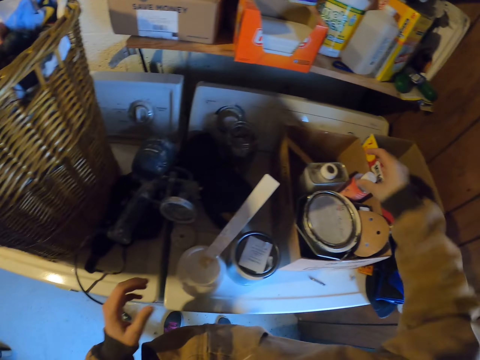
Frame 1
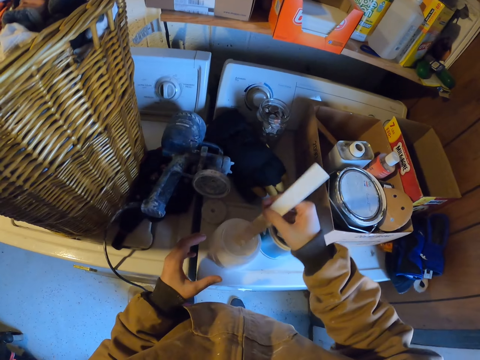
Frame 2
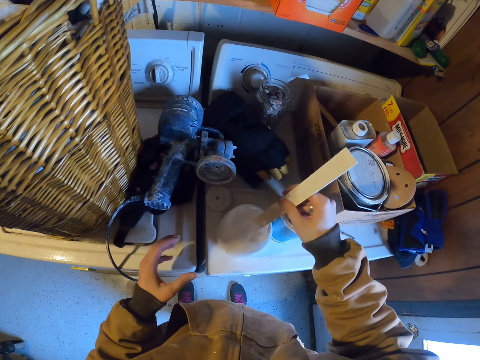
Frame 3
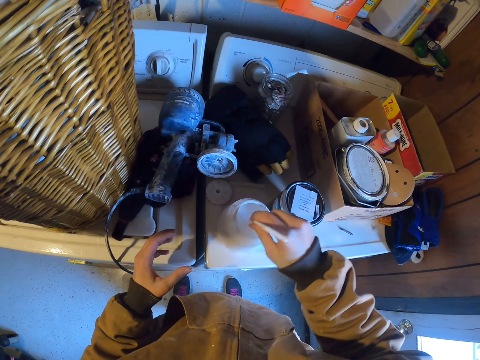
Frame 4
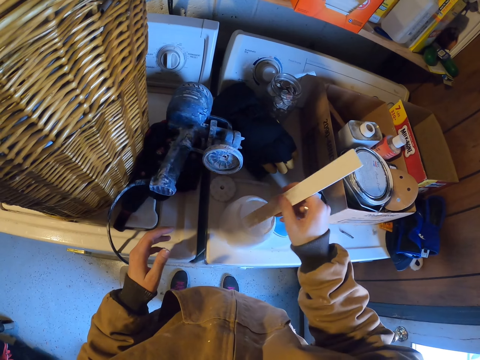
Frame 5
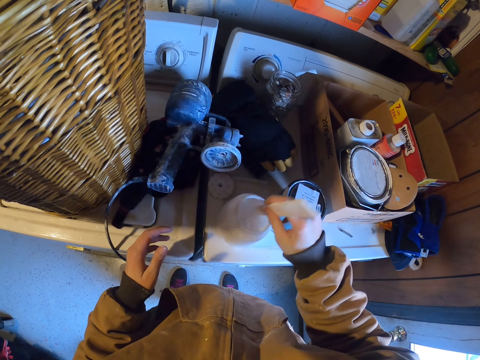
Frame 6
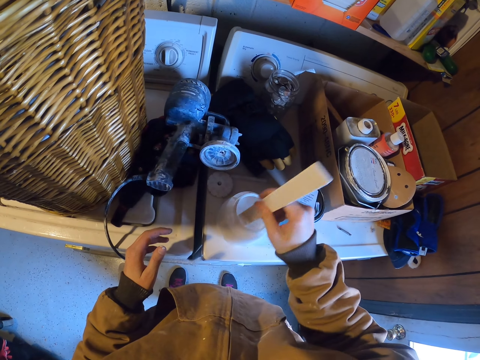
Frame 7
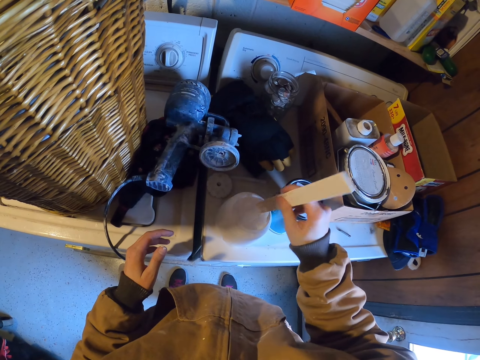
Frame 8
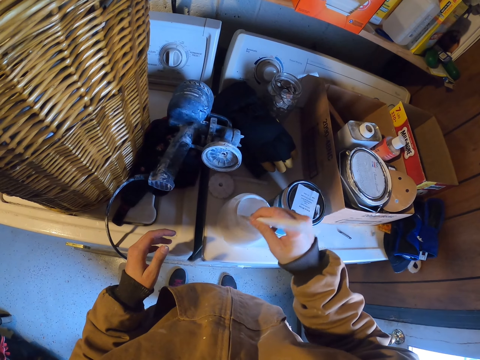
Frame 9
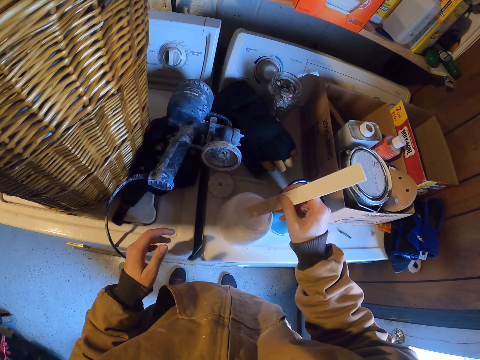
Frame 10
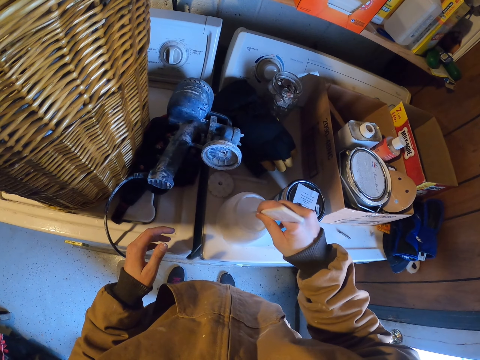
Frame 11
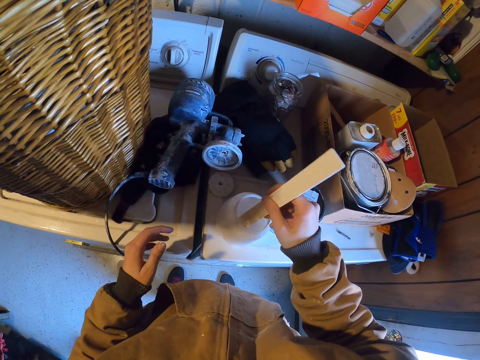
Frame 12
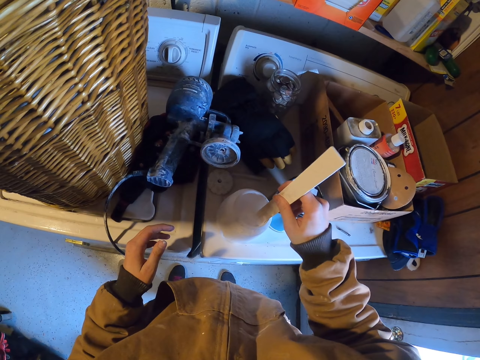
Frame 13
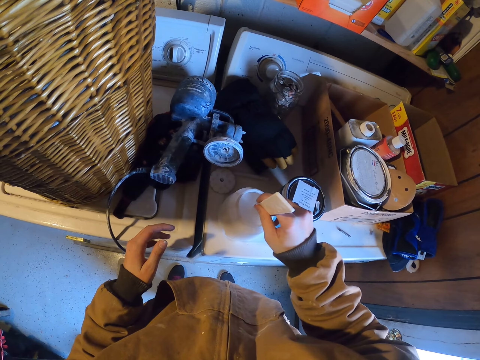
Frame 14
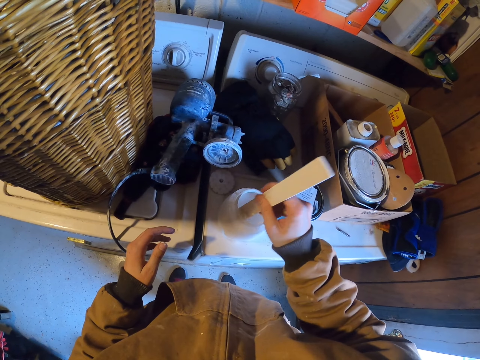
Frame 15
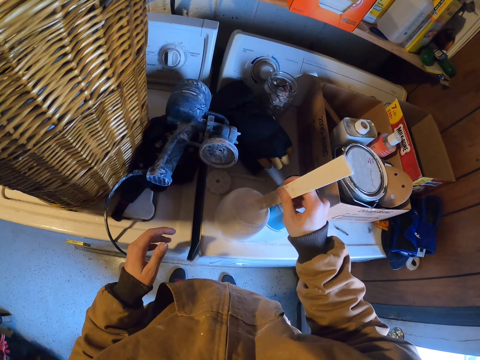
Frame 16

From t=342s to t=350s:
The camera wearer puts the container in the box. They pick up a piece of wood. They hold a paint stick. They stir the paint with the paint stick.

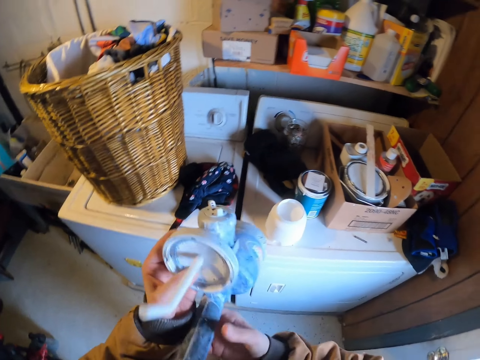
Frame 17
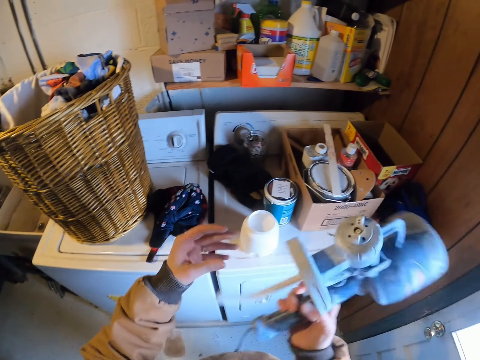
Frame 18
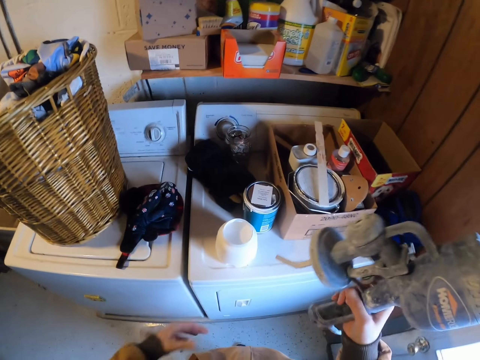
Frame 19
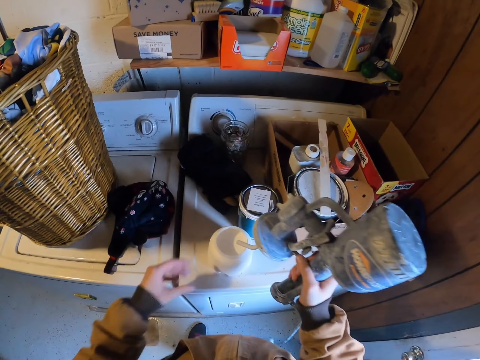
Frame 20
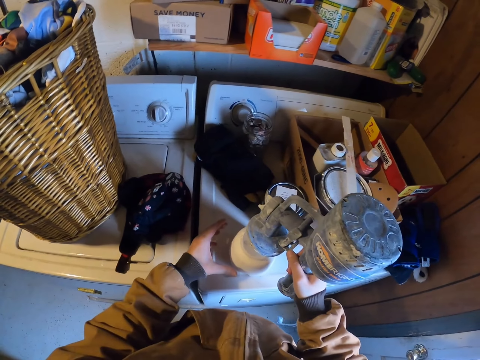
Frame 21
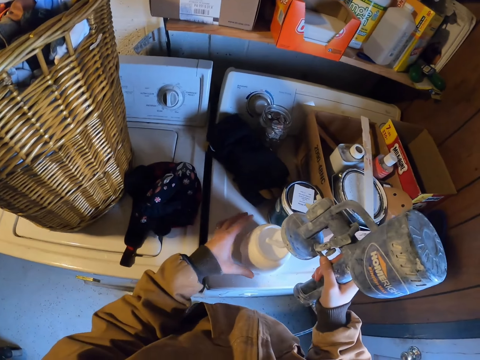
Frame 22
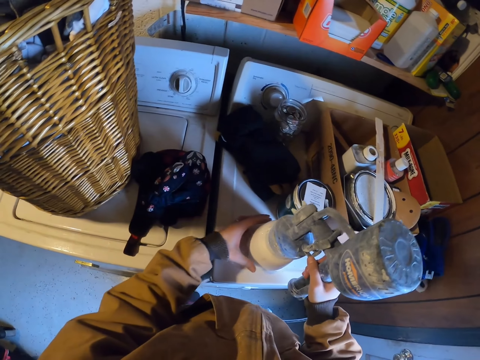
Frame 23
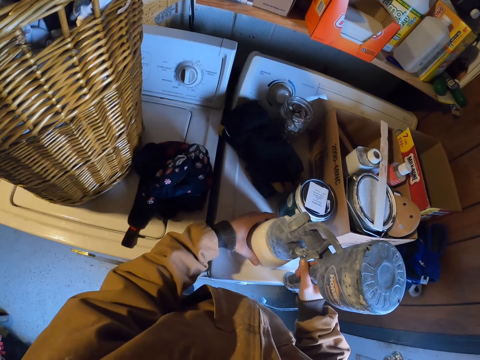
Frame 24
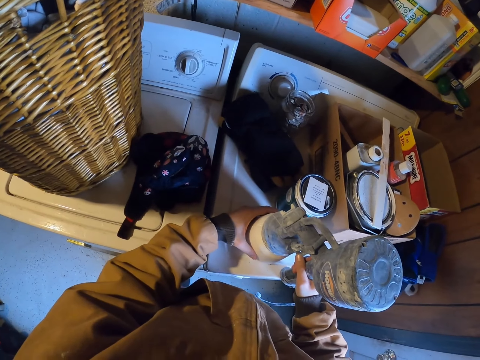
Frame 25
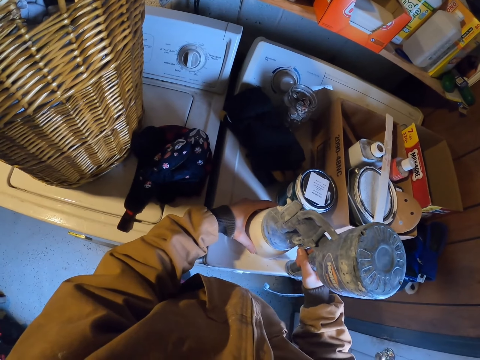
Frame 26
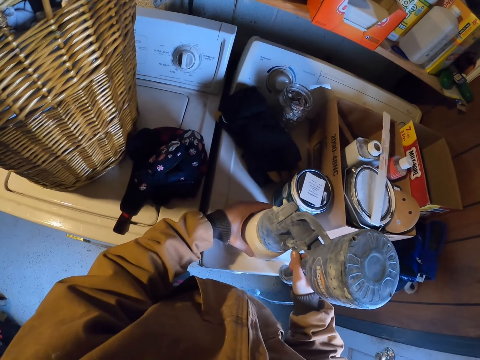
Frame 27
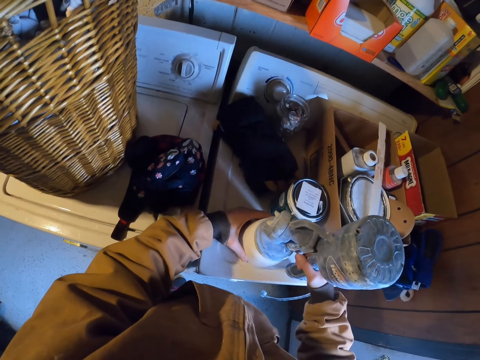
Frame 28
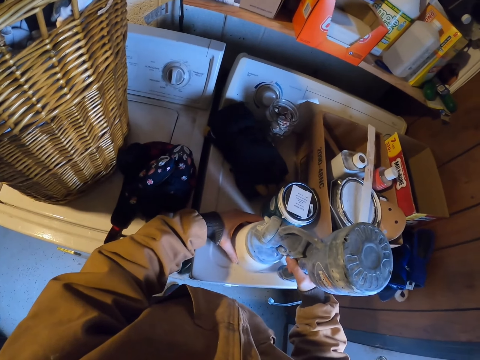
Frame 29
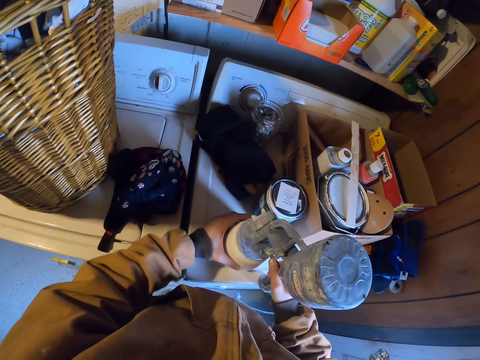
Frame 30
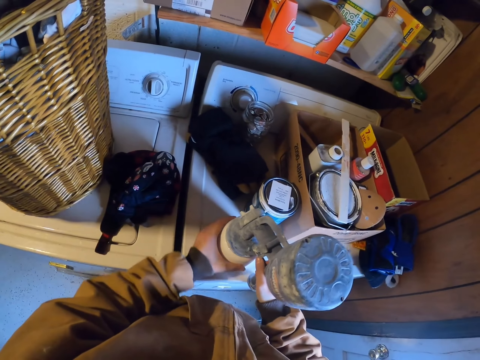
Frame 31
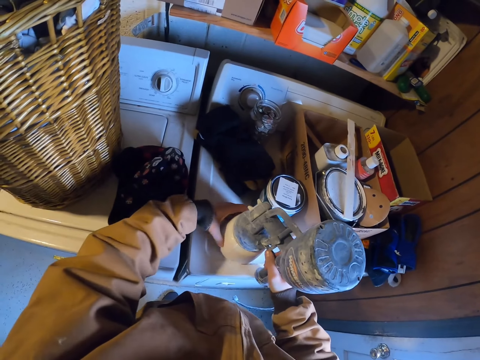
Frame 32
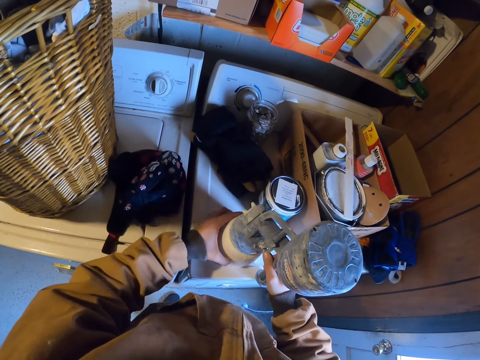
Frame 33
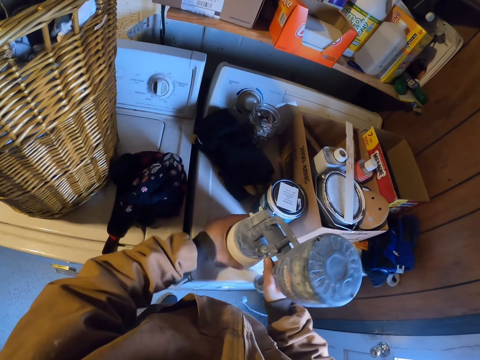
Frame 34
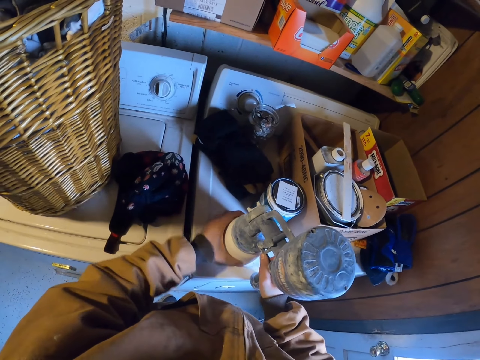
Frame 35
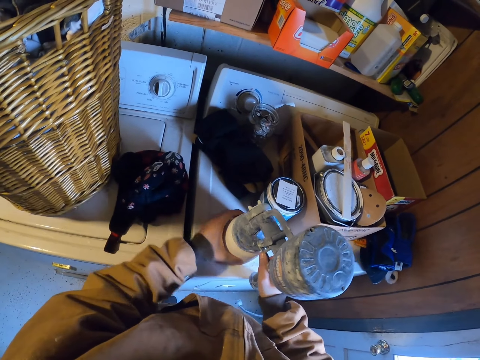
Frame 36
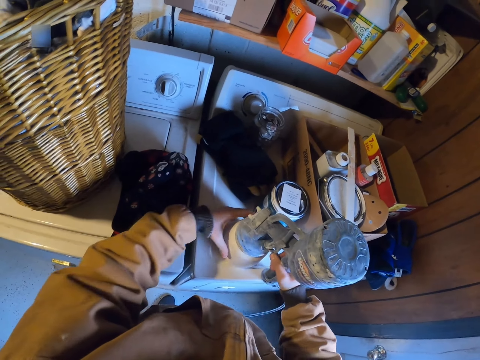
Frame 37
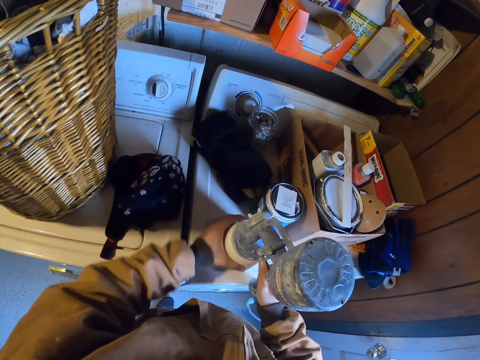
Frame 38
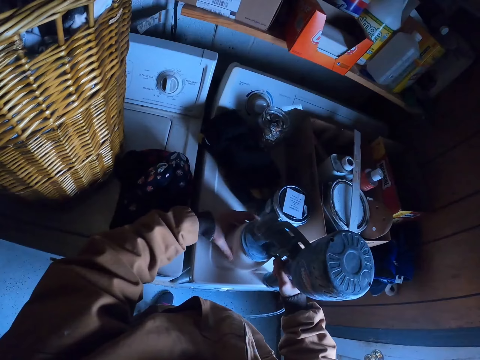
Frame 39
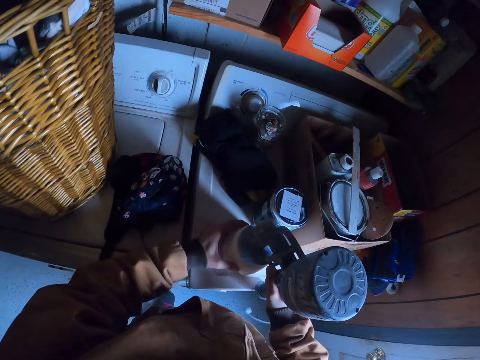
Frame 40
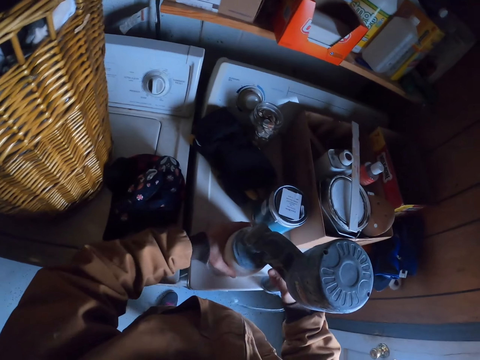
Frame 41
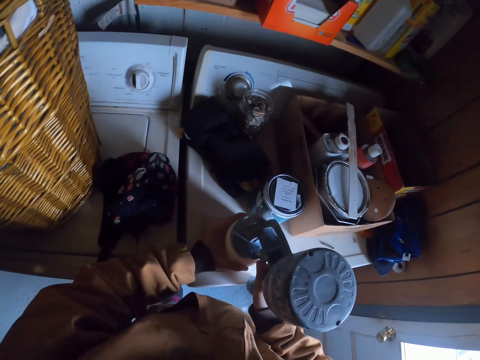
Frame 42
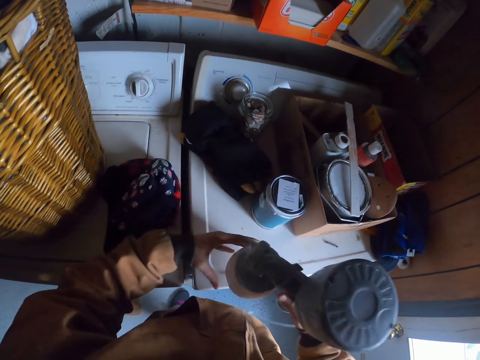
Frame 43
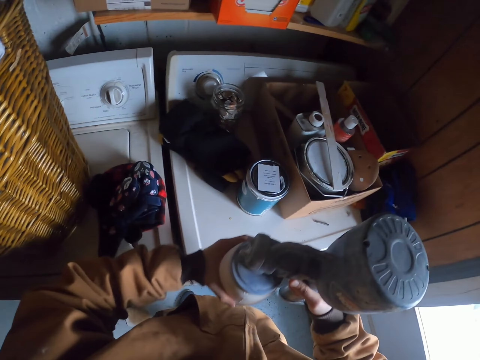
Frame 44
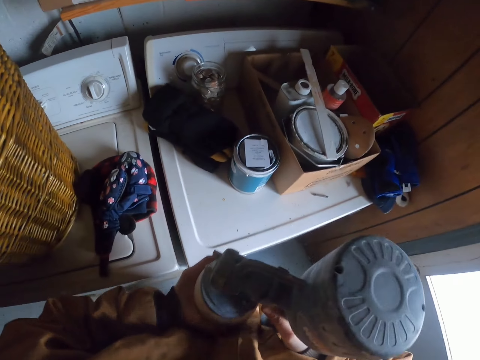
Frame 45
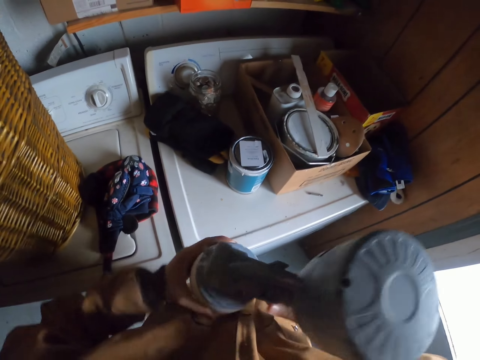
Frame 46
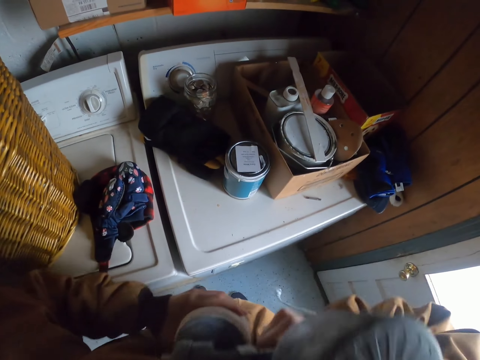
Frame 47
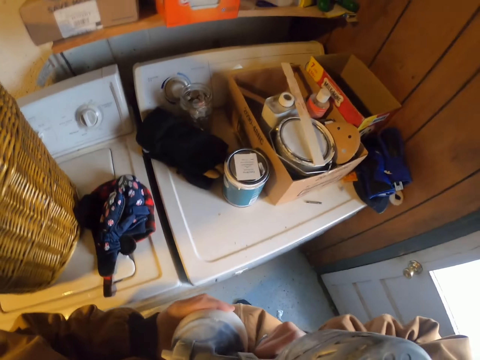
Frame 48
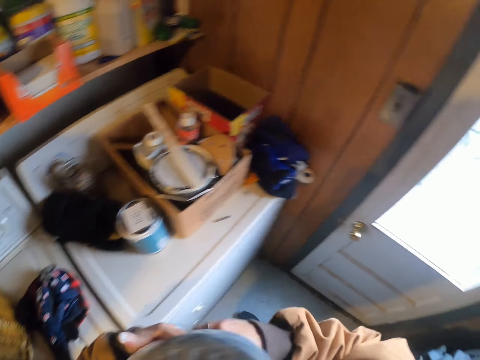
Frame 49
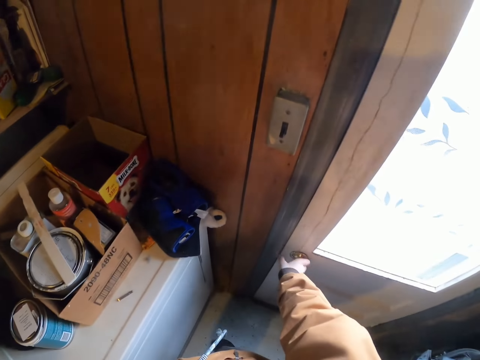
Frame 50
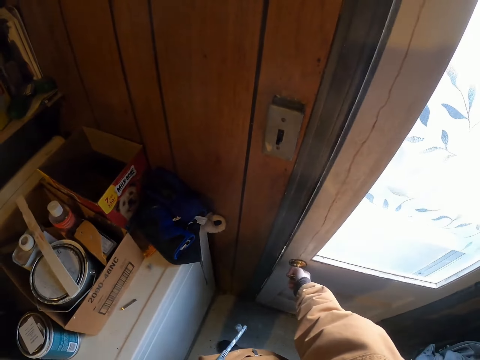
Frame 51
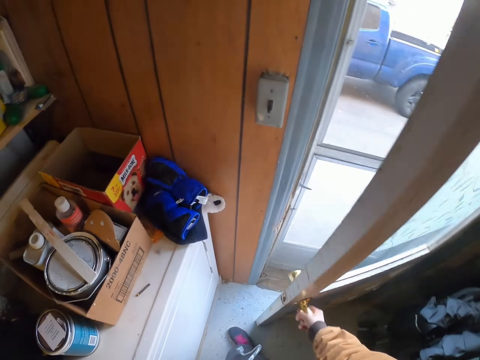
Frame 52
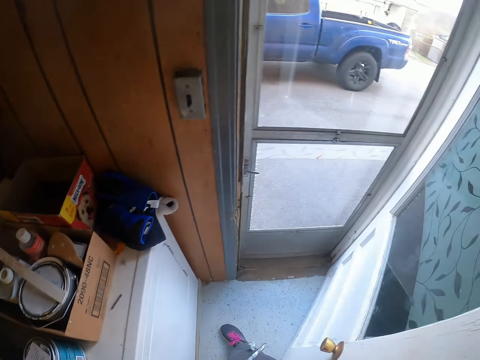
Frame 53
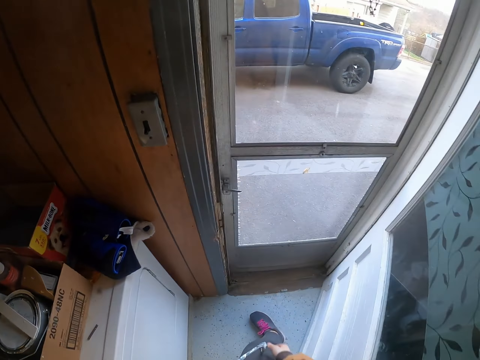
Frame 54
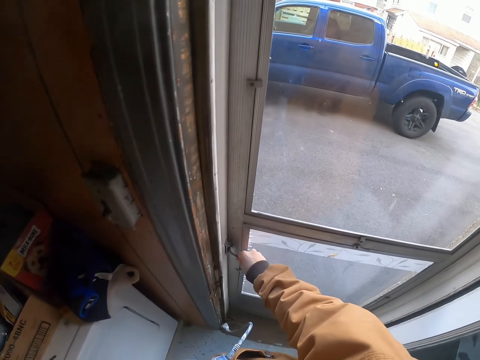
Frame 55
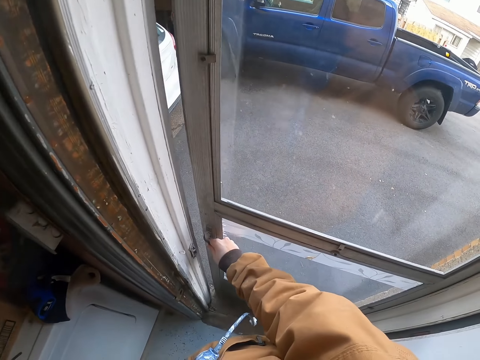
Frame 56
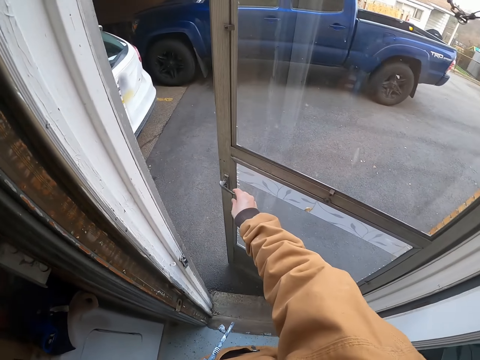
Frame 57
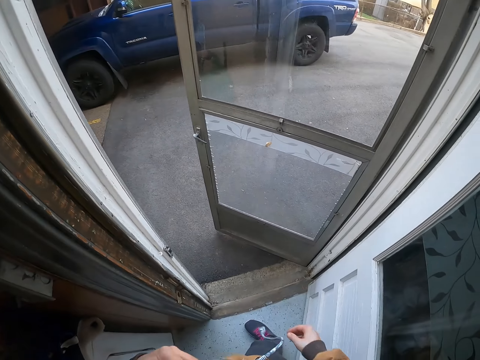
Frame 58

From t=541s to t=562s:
The camera wearer puts the pipe or rod in the paint spray machine in the paint. They fix the container in the paint spray machine. They tighten the rod into the paint can. They lift up the machine from the table. They fasten the electric paint sprayer on the paint cup. They turn around. They open a door. They move a leg. They open the door.
